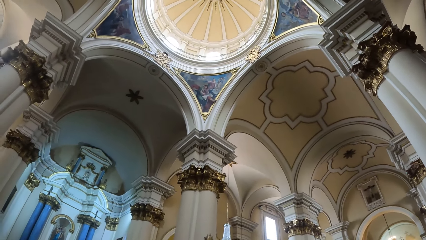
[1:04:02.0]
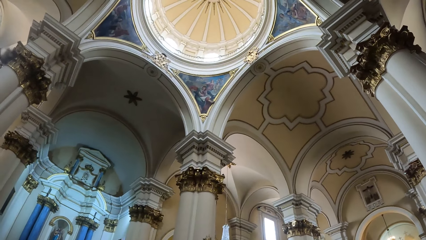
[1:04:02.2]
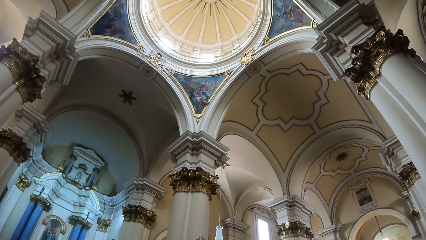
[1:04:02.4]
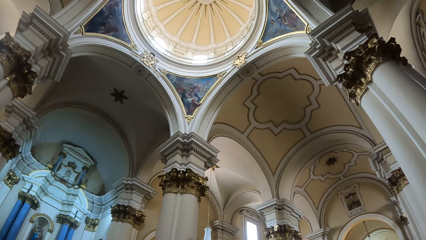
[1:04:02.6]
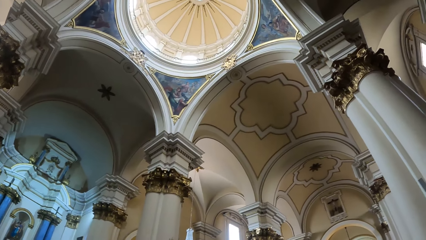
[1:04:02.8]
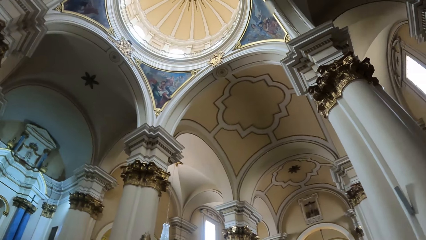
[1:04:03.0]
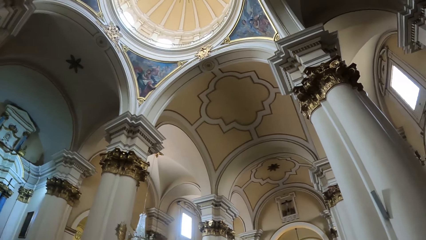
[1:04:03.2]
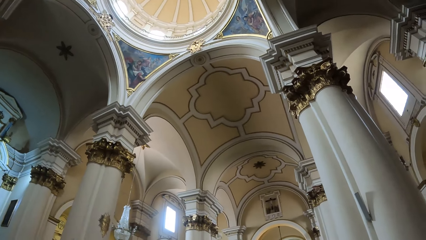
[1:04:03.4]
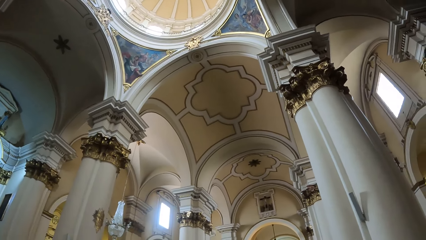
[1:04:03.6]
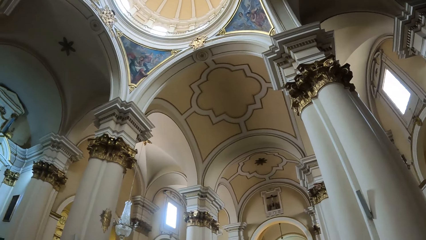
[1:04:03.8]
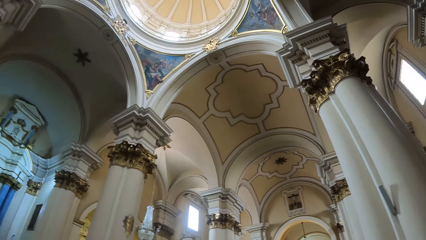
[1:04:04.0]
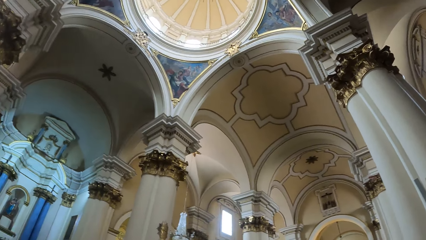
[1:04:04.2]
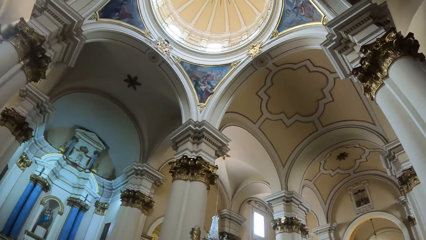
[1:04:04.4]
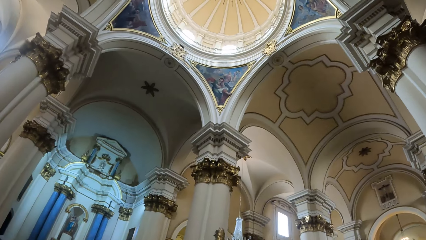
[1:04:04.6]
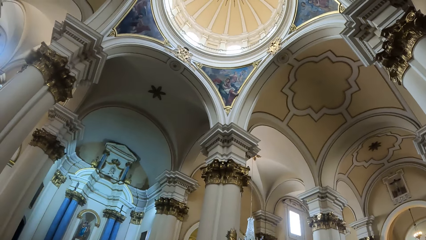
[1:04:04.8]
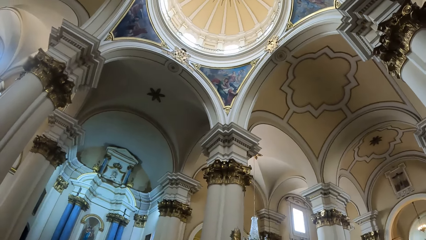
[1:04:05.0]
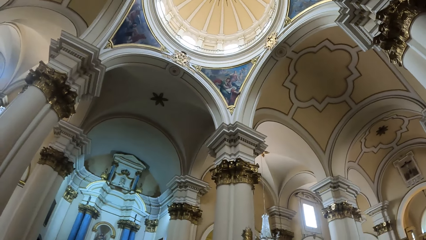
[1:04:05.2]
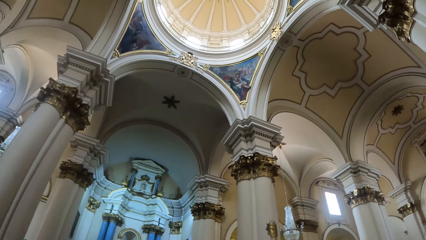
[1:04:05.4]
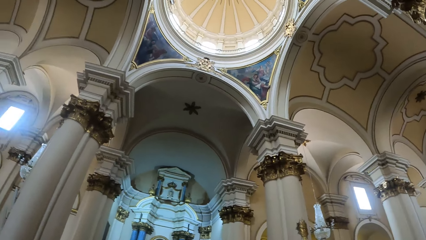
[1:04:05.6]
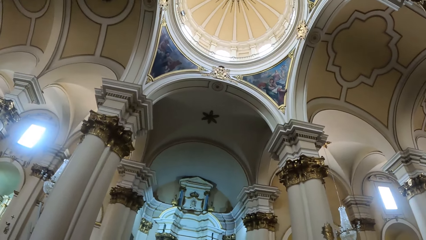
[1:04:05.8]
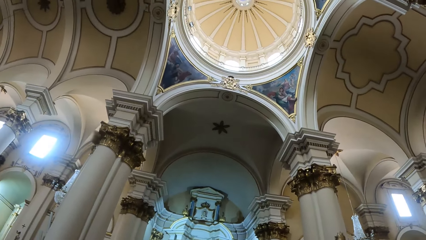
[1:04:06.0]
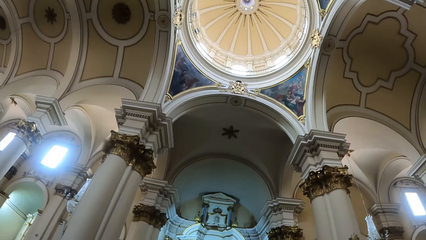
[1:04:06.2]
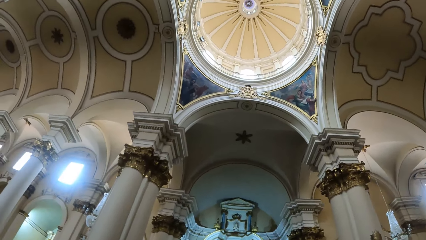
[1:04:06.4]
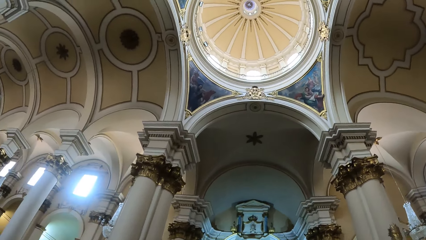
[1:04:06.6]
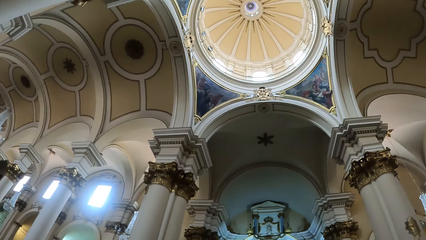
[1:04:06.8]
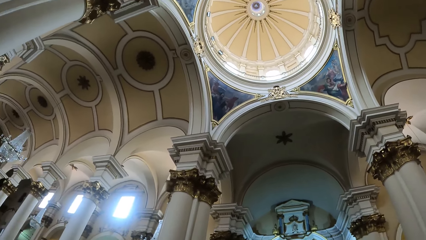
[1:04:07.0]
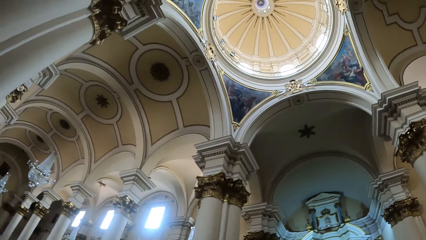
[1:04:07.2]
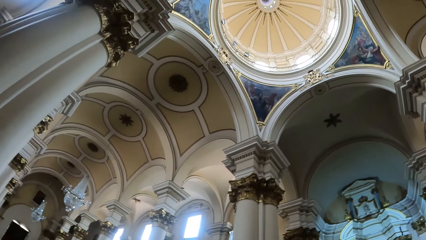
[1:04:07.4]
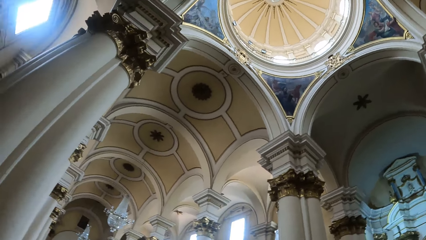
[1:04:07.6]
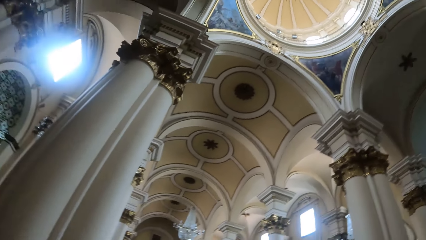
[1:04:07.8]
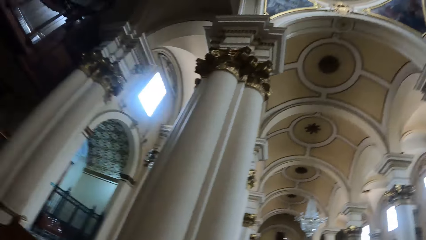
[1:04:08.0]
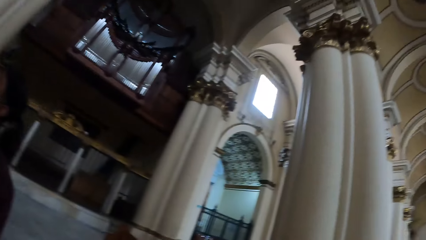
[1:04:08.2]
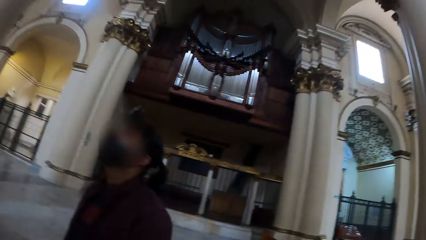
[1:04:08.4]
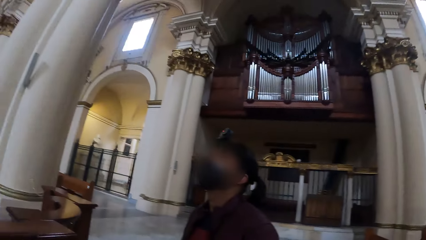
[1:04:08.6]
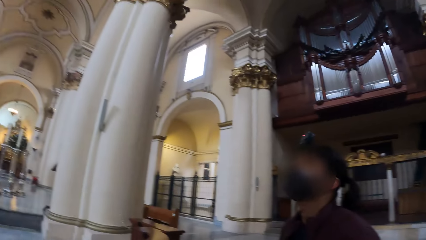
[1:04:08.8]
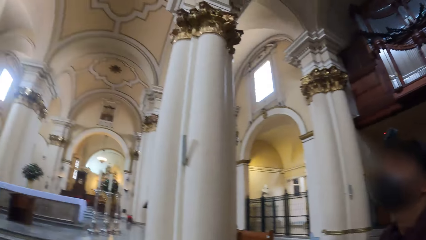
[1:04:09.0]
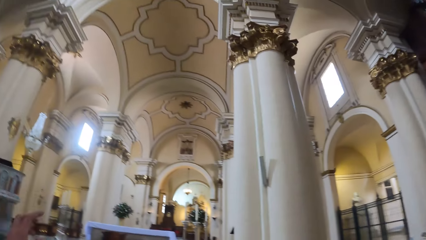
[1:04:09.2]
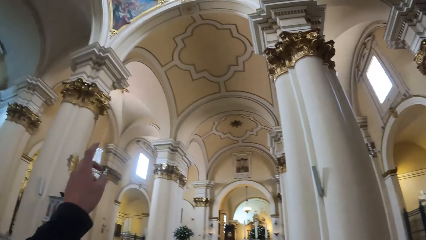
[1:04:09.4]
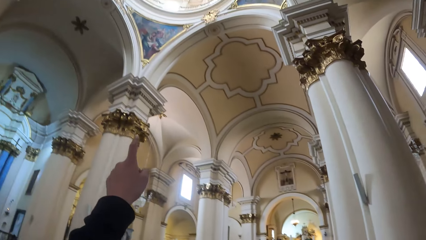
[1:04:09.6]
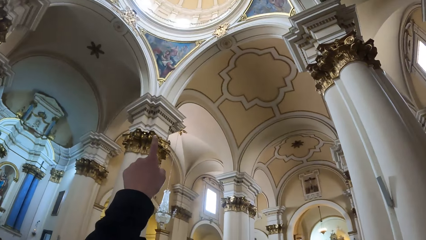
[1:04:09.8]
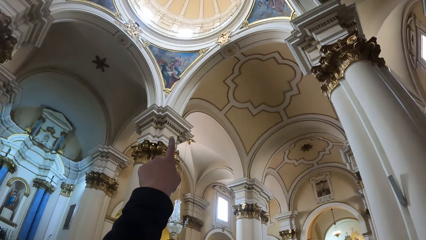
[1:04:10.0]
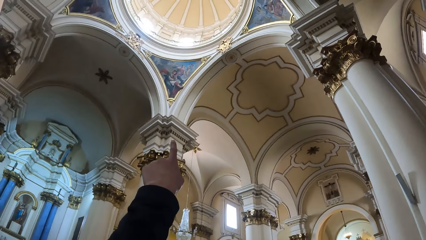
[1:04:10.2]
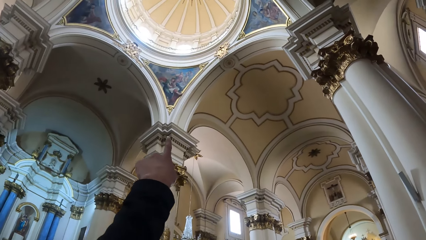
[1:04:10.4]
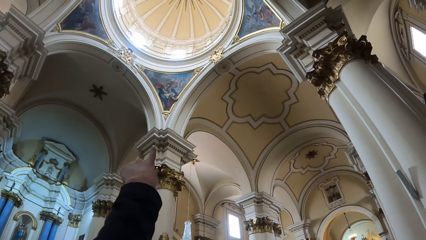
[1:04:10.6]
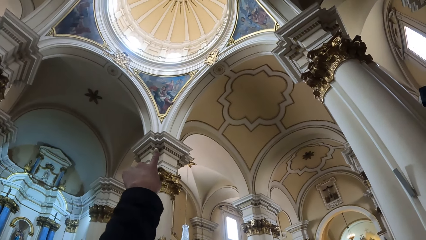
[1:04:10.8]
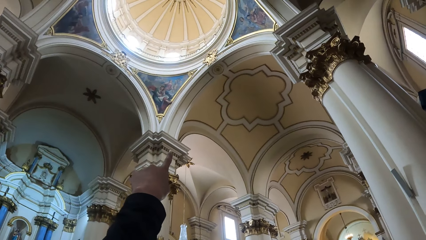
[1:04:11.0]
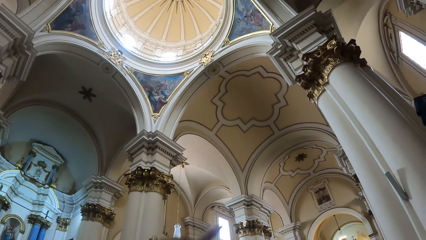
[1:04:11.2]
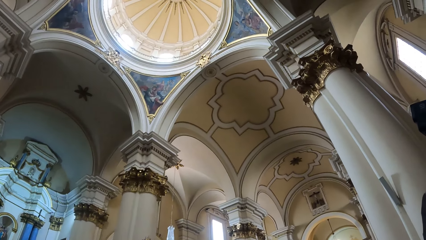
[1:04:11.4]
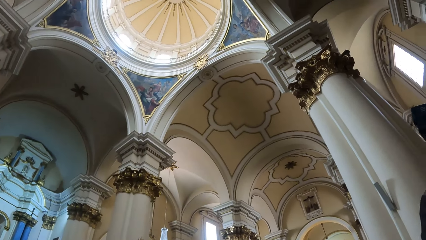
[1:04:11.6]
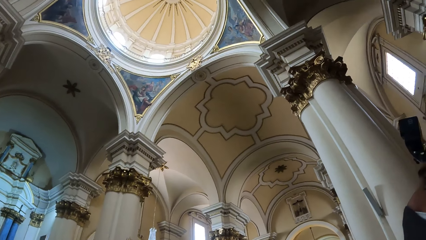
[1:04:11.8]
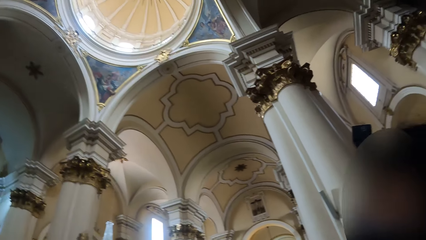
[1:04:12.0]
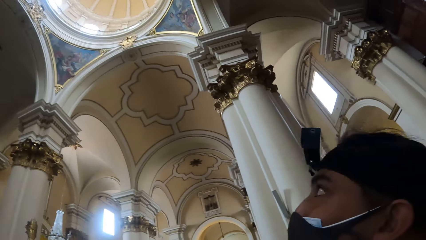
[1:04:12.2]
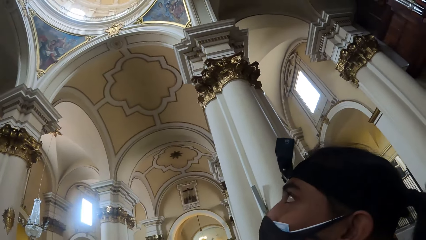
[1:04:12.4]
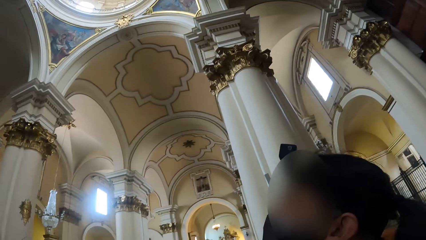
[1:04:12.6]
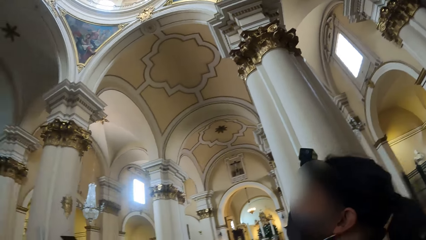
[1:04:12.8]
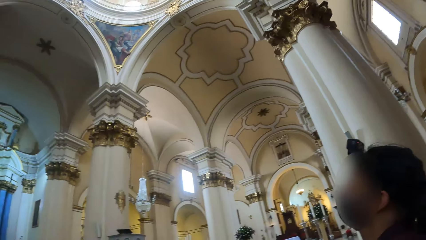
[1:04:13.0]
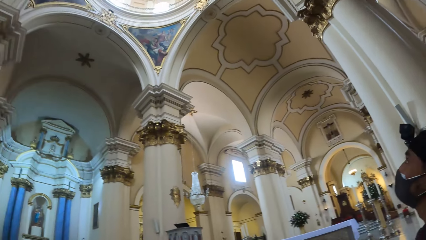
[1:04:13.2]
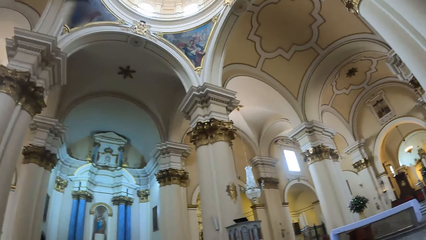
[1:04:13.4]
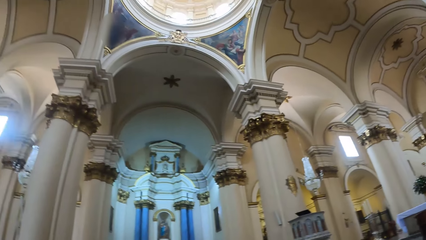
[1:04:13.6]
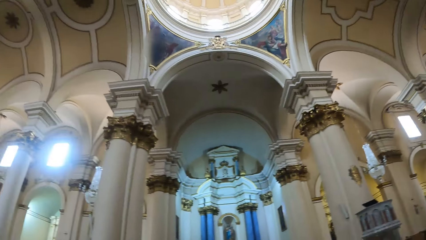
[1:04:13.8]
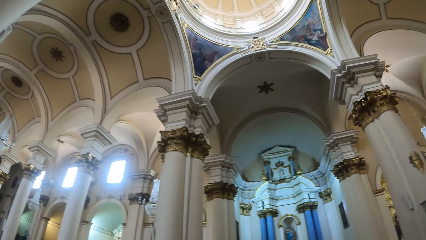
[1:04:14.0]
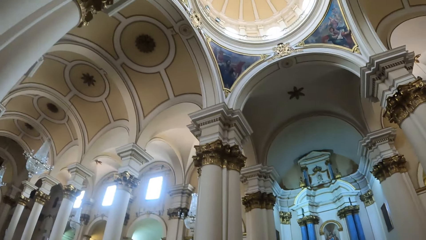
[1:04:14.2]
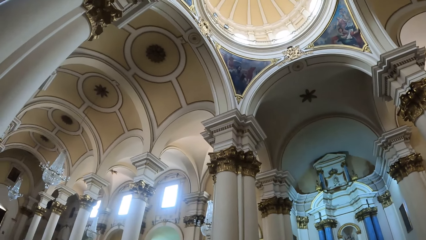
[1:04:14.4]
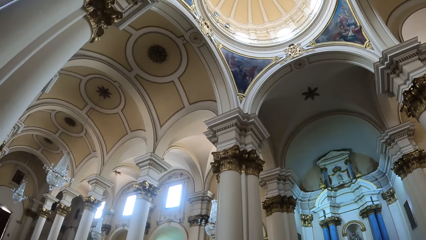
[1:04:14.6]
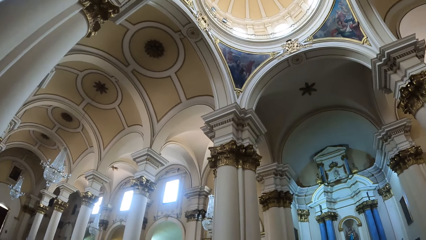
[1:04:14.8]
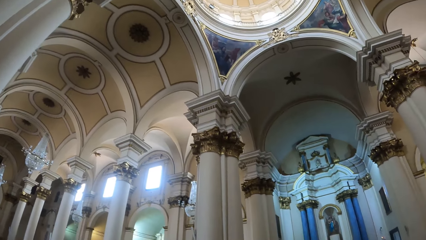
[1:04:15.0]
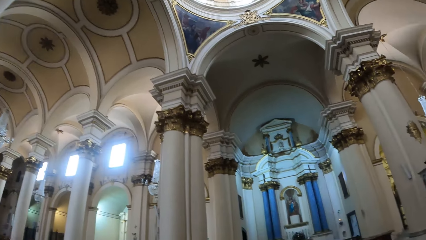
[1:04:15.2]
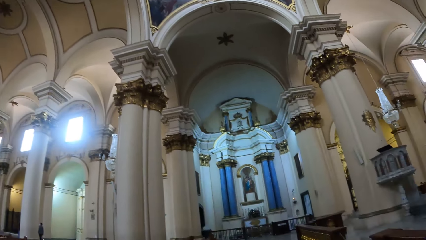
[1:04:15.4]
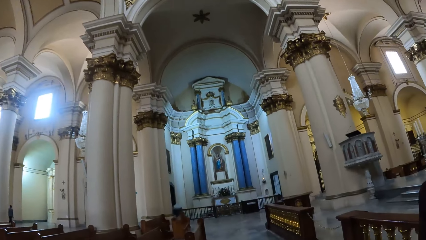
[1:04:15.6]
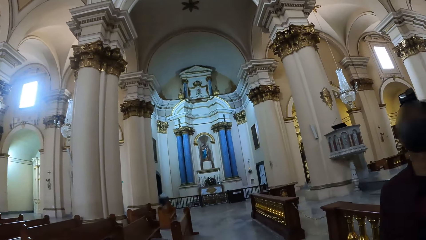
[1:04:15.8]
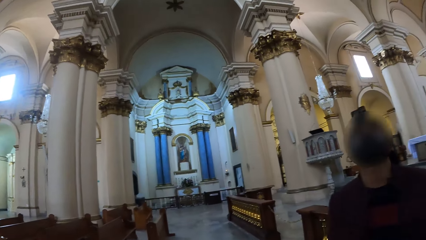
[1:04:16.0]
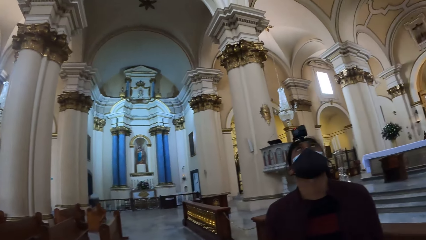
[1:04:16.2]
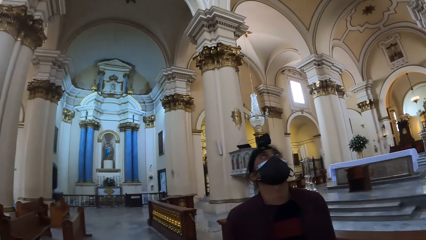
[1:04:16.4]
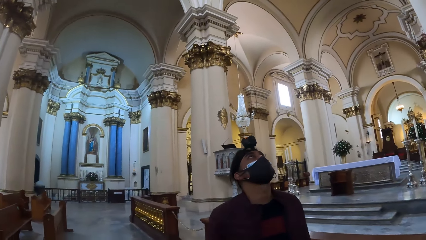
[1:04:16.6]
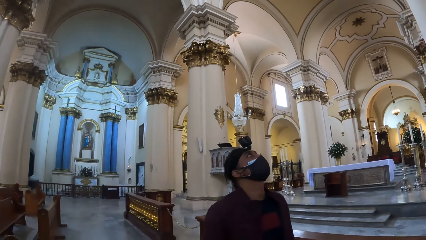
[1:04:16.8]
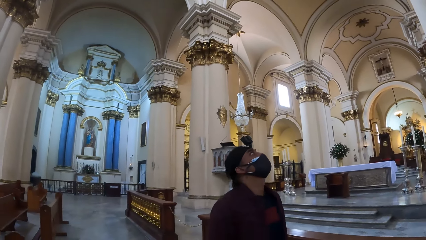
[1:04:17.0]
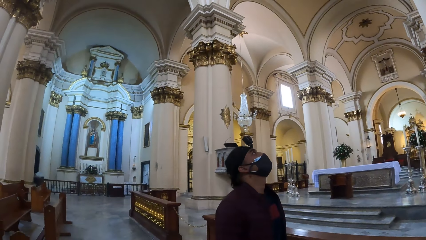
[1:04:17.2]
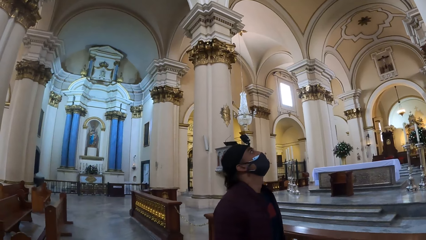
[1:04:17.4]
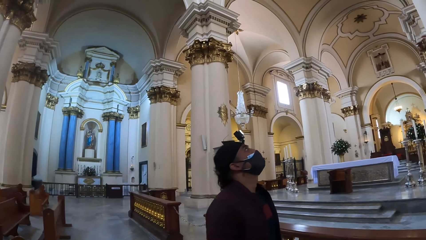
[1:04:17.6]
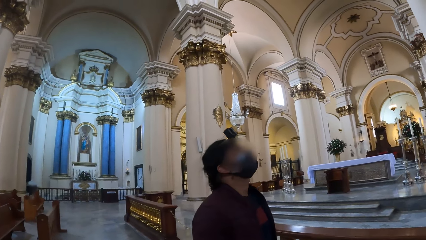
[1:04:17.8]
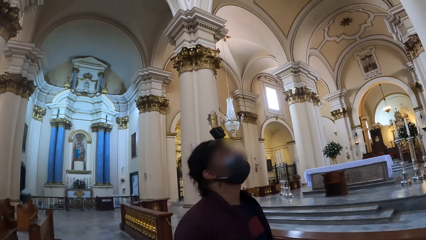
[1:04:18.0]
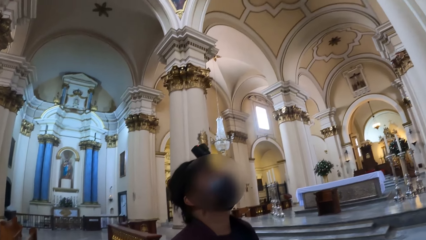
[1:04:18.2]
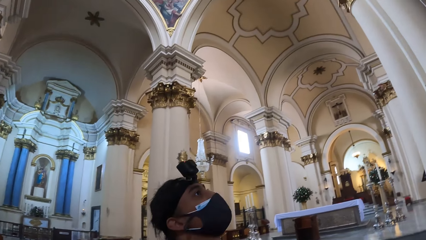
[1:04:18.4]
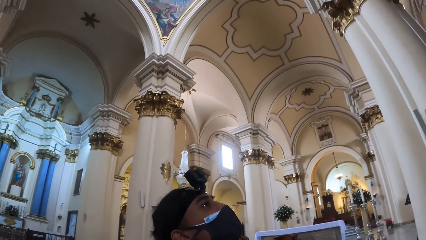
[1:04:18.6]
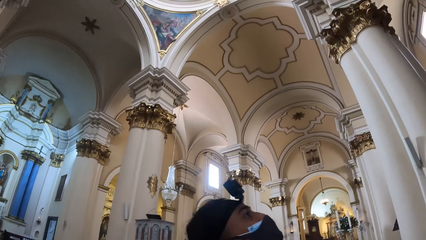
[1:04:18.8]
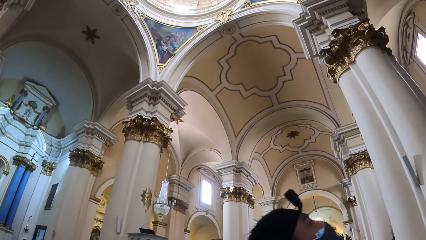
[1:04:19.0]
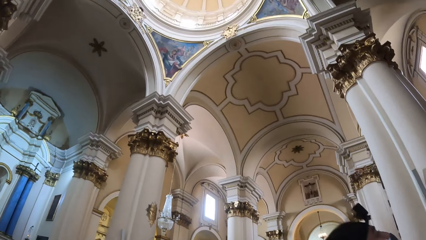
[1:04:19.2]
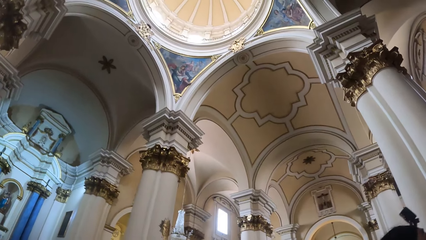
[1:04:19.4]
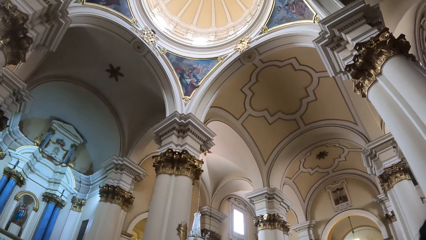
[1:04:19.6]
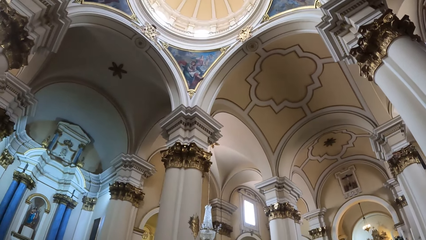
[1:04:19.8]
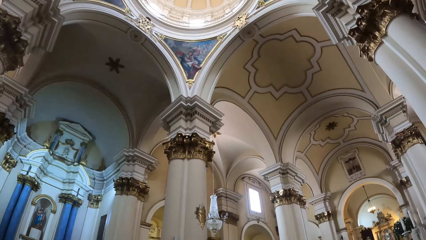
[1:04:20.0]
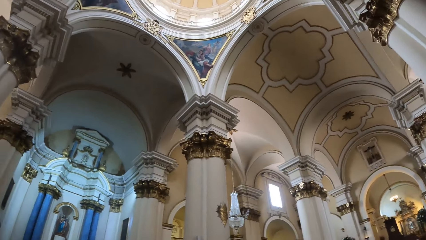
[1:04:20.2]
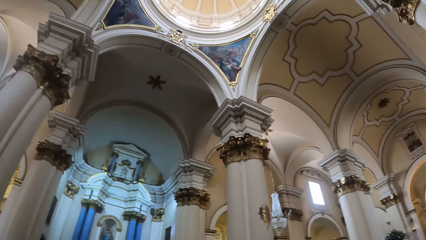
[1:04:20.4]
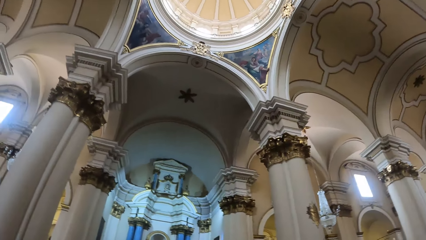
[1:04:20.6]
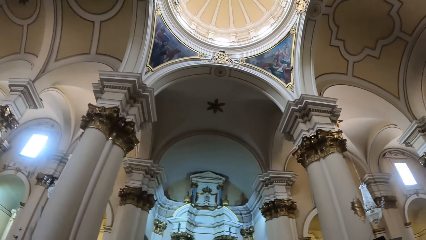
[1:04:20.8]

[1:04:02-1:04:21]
The camera wearer turns around and points up. They dialogue with a man. They converse with the man. They look up round, look forward. The man looks around. The camera wearer looks up.
